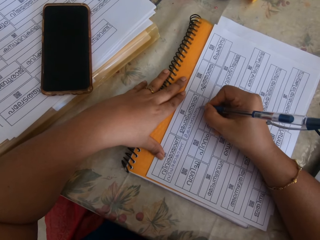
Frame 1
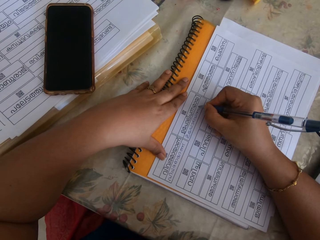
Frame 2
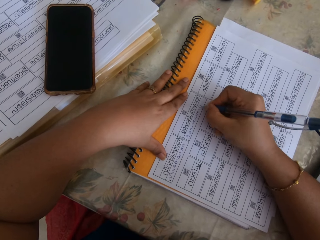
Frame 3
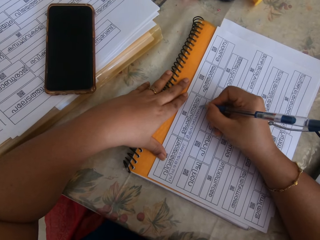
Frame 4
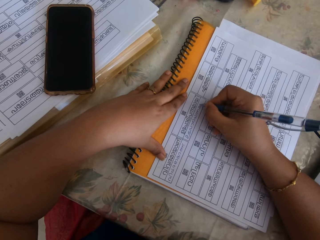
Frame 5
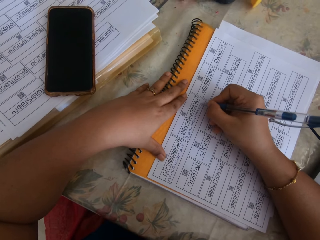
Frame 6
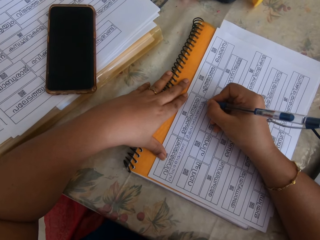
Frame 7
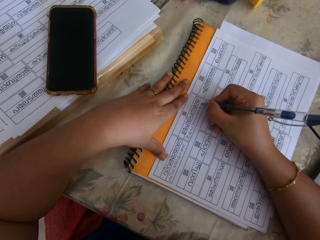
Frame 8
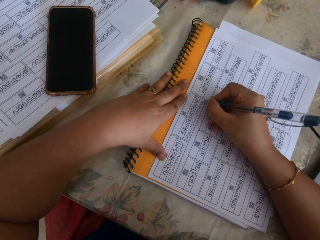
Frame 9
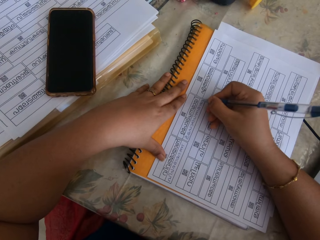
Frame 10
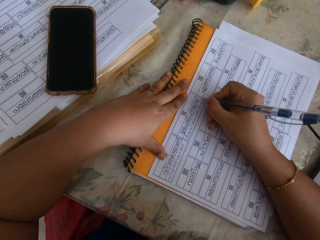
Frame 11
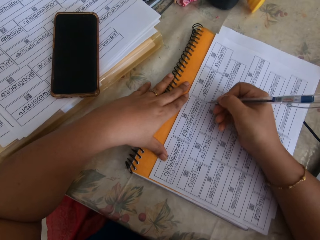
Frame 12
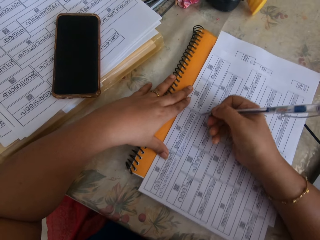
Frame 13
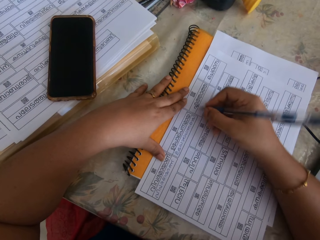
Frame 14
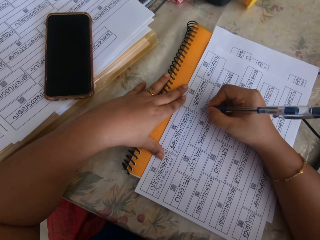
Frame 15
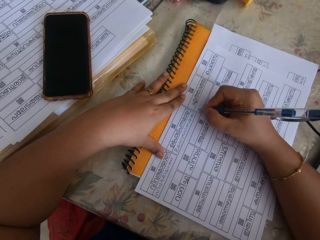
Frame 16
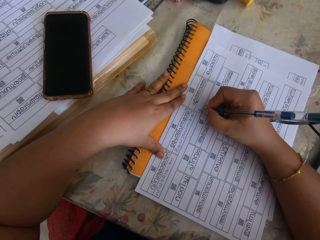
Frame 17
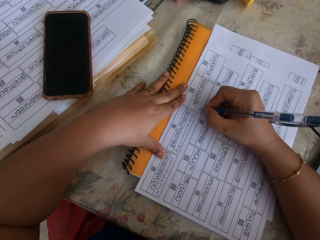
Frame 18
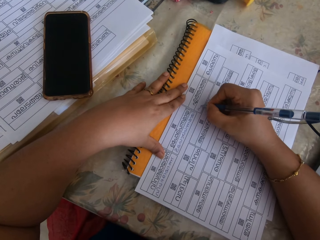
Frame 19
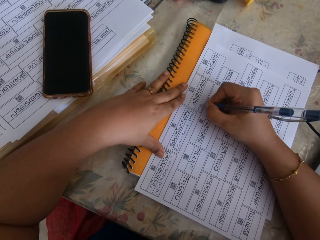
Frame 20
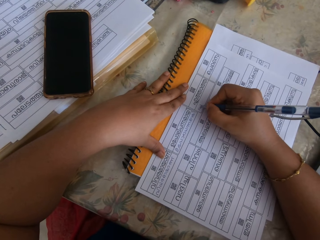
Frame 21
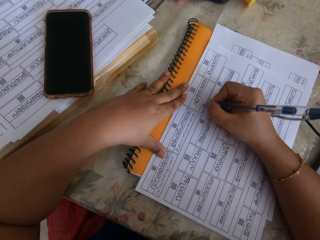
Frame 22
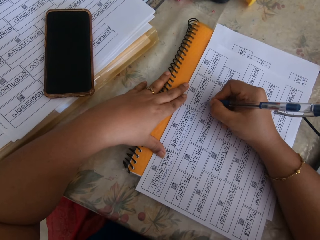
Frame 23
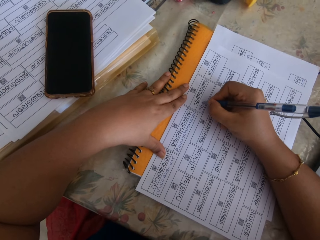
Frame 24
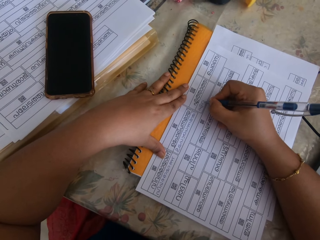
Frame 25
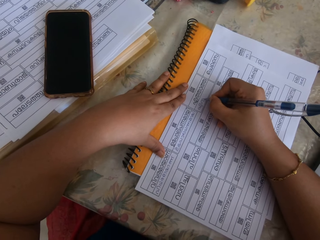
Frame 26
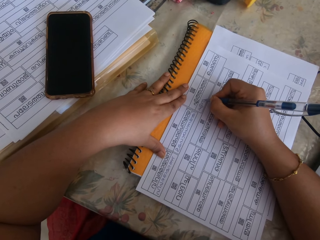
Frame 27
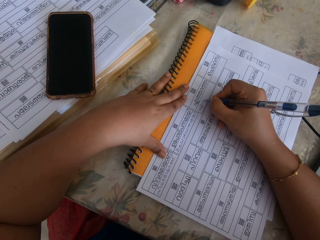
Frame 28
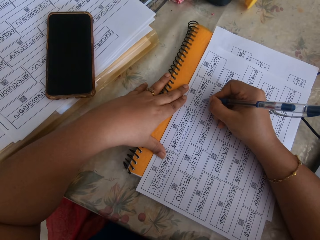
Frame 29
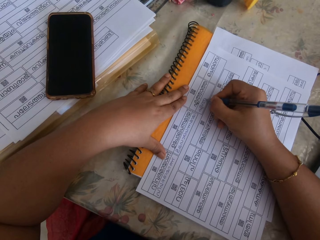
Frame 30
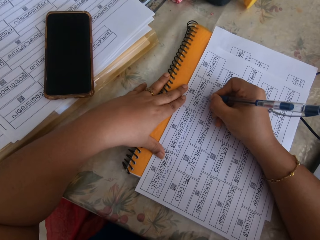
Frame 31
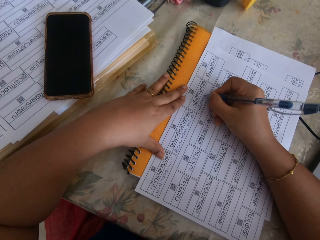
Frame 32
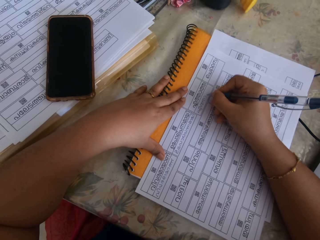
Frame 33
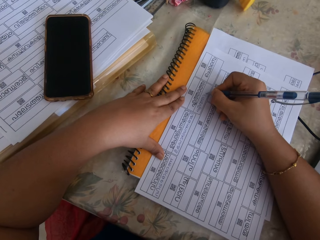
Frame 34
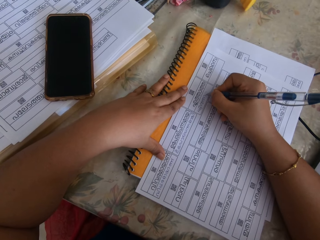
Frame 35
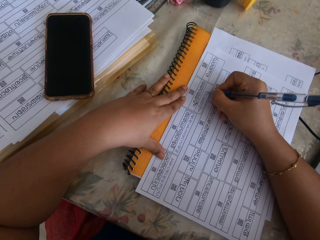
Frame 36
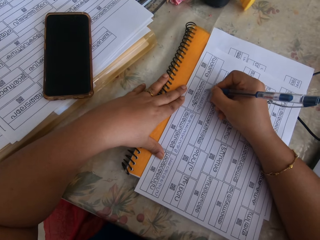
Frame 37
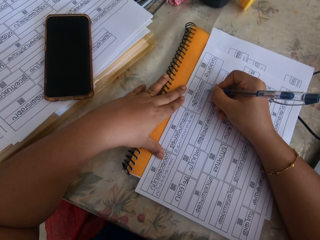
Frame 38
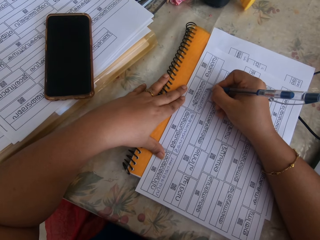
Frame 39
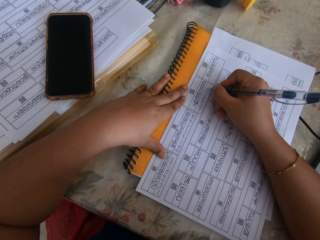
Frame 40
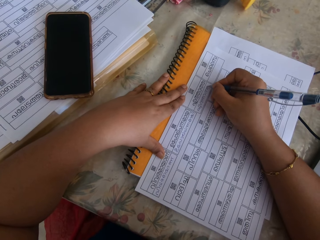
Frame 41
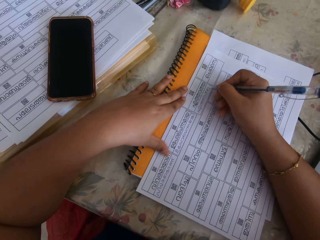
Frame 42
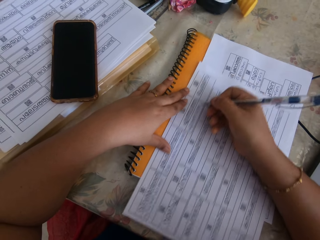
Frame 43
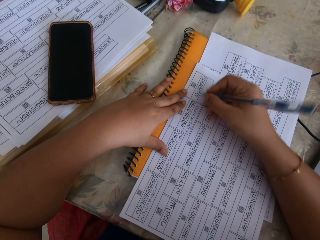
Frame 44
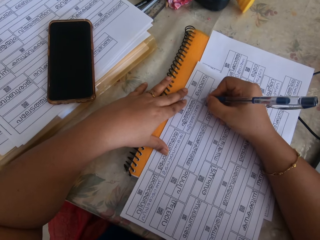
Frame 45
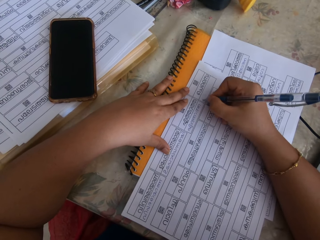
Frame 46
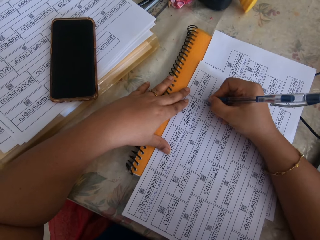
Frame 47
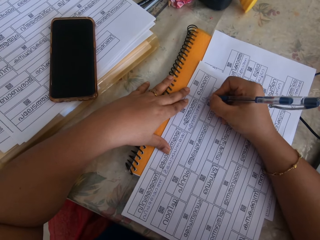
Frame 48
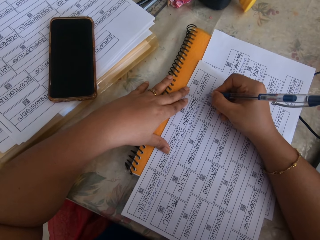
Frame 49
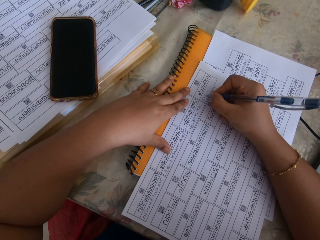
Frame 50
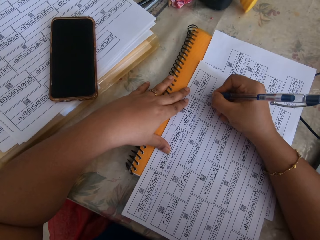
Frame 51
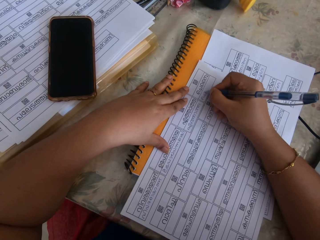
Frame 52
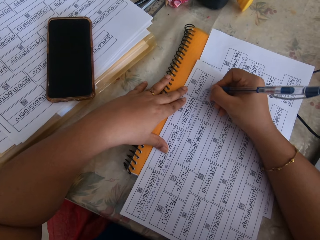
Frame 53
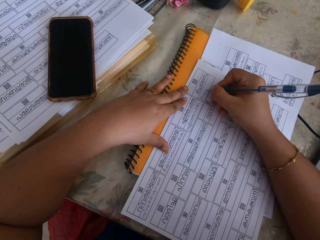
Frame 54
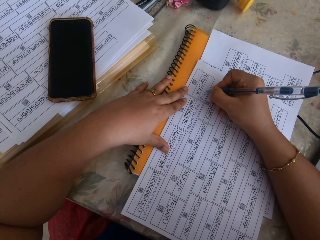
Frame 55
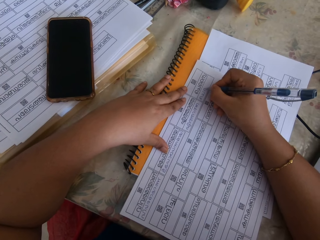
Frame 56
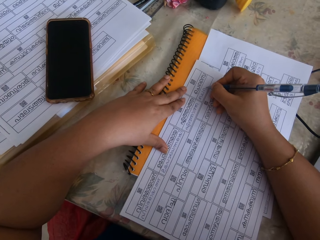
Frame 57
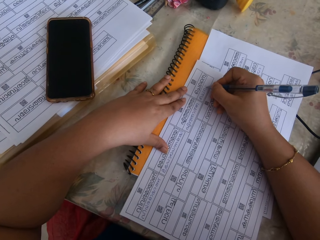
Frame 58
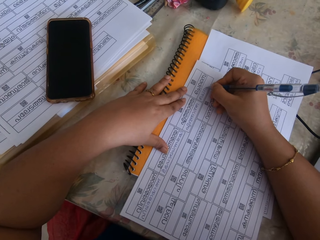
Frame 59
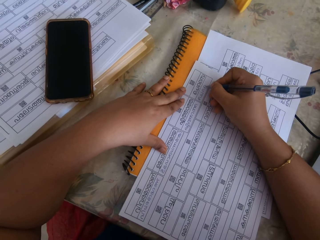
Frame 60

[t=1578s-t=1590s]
The camera wearer adjusts the sheet of paper. They adjust it again.

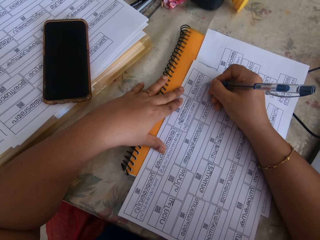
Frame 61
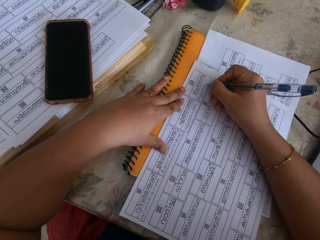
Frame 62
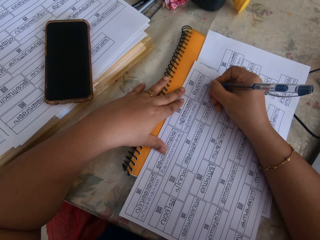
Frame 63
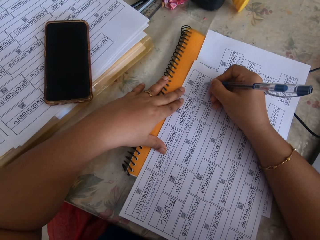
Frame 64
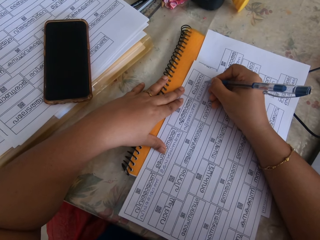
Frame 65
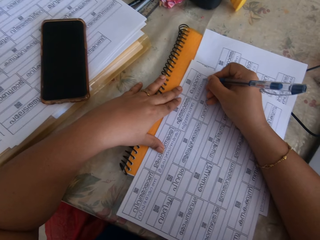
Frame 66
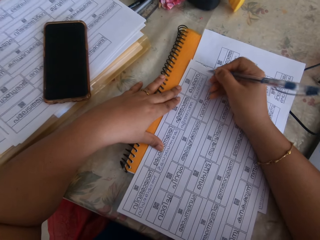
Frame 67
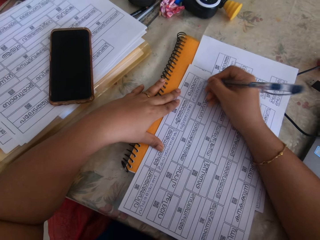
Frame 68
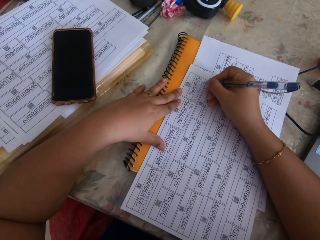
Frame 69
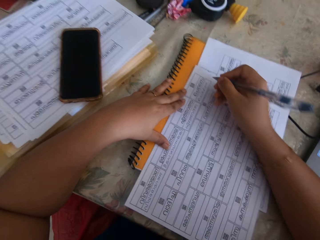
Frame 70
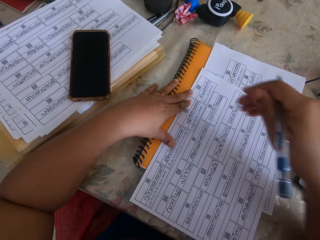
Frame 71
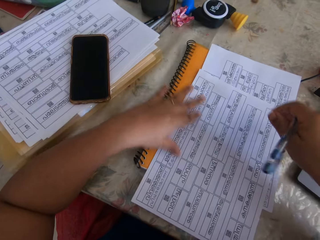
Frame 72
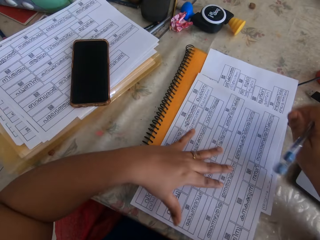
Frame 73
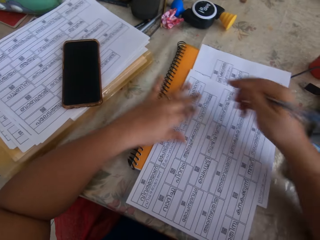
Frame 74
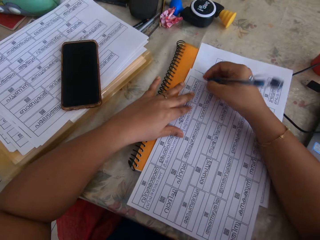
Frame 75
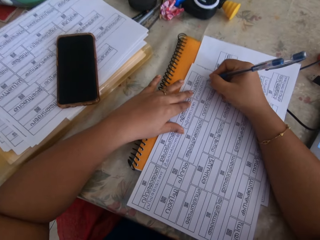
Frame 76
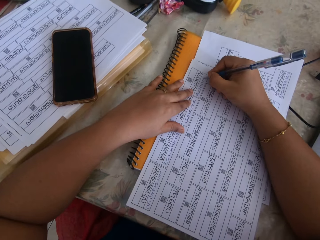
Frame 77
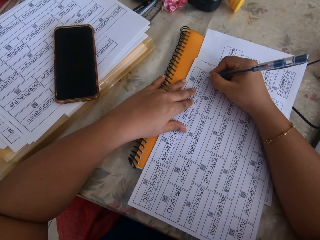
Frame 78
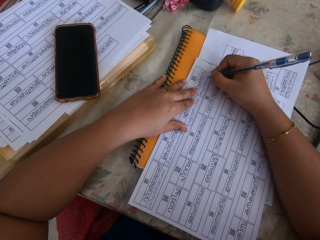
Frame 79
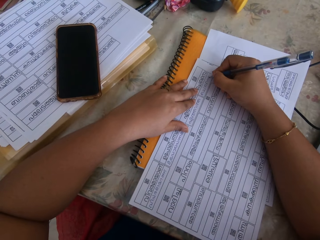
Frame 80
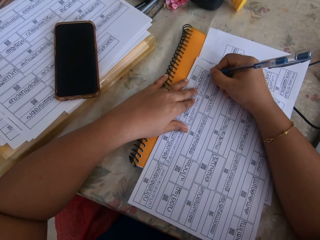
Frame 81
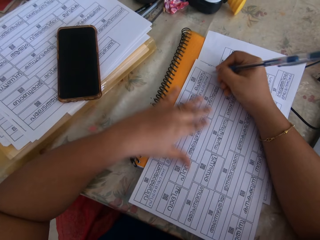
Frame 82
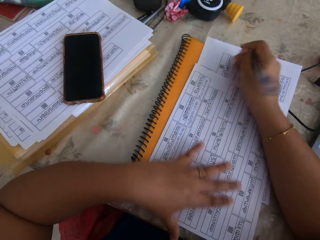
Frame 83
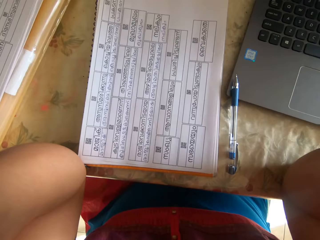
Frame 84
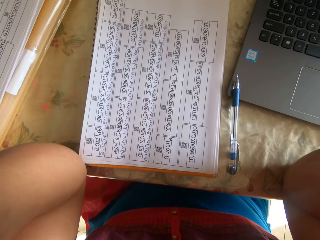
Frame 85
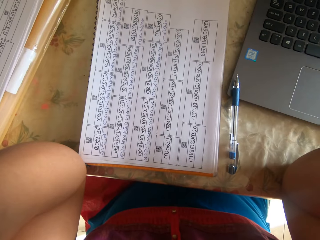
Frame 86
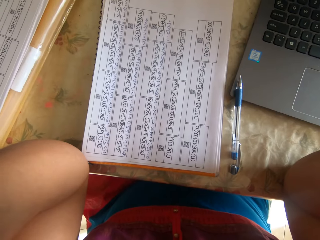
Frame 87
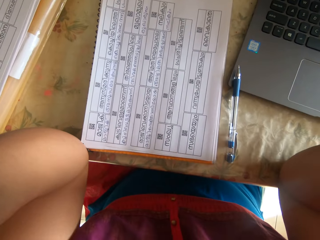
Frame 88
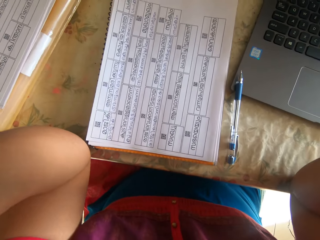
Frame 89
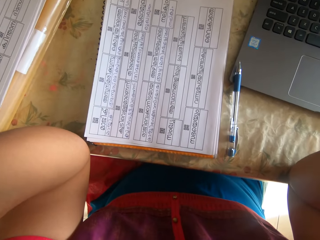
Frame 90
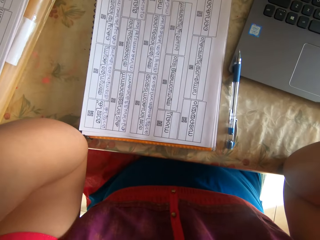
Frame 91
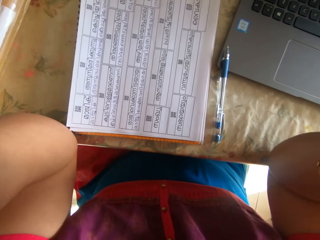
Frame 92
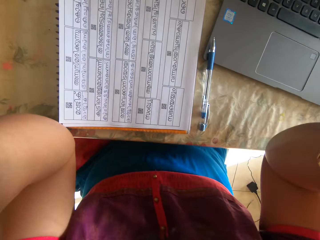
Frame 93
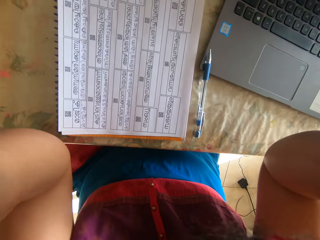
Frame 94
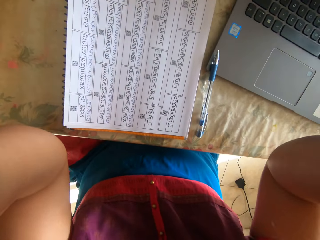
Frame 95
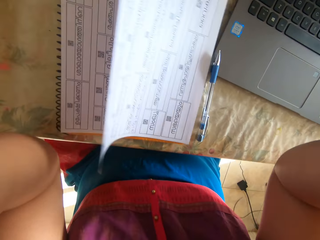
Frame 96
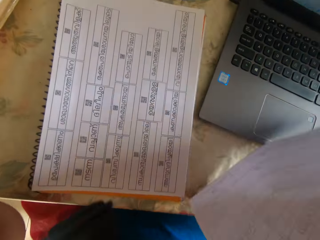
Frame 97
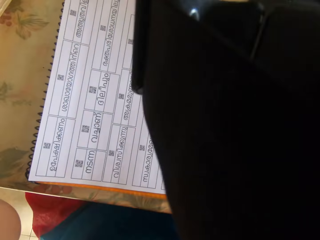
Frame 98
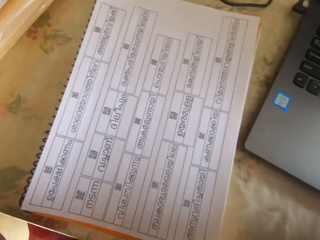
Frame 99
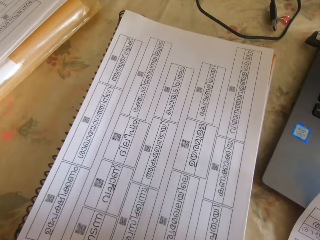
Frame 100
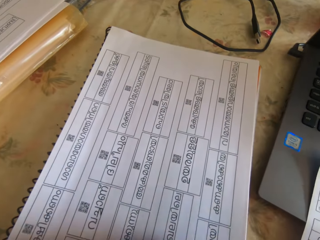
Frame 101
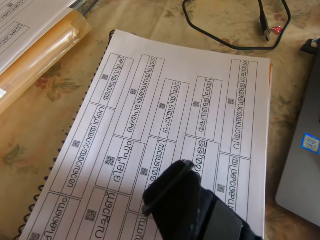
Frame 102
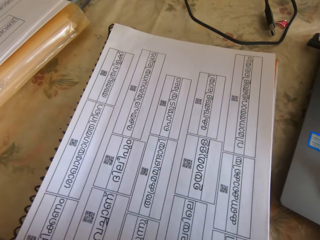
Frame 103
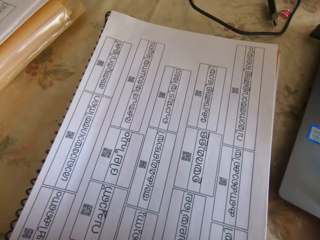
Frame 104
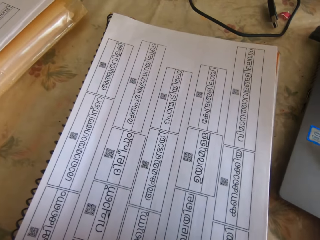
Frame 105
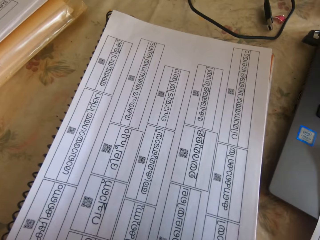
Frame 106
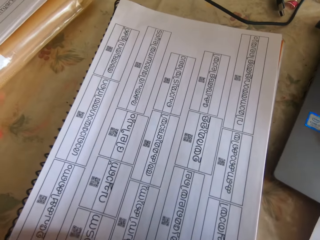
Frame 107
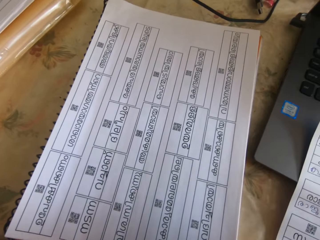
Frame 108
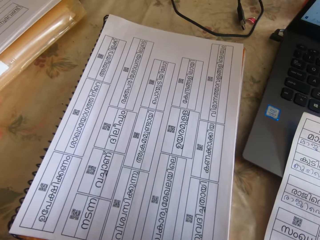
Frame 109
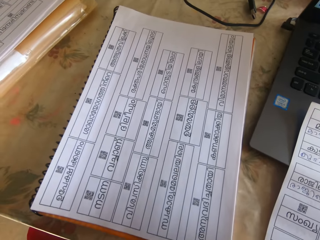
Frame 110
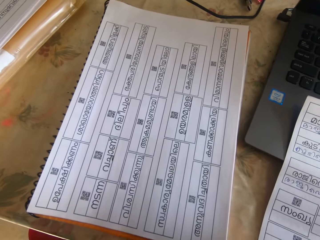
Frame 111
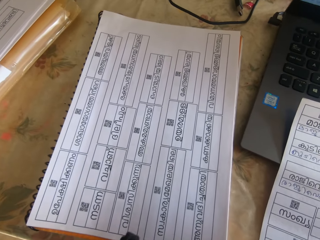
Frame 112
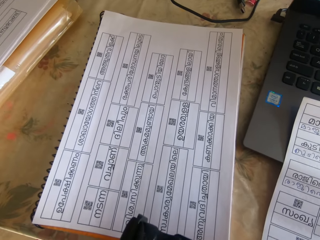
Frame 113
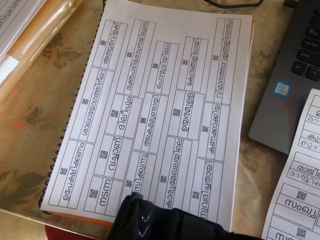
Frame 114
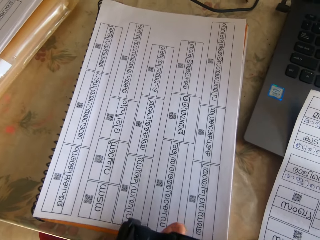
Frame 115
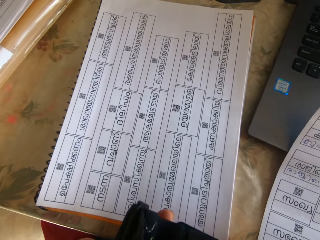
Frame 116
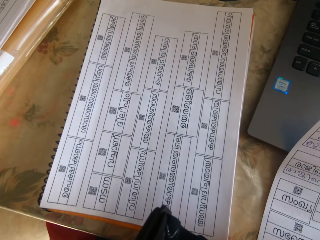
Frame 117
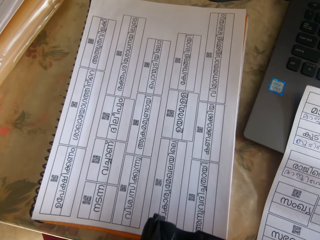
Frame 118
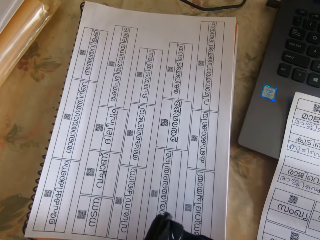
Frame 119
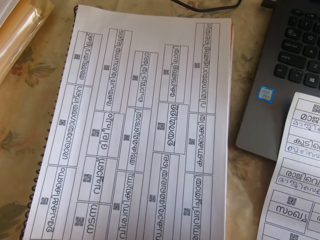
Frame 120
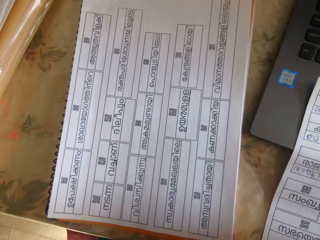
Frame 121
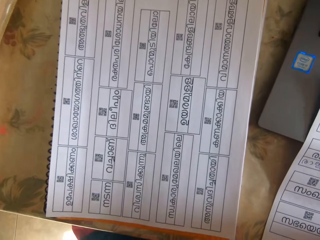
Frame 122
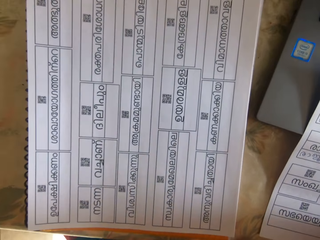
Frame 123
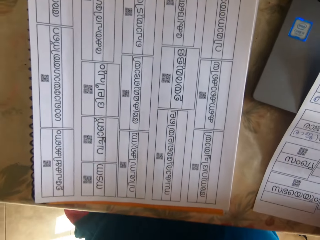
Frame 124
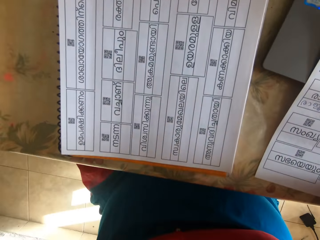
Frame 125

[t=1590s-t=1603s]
The camera wearer adjusts the camera.
